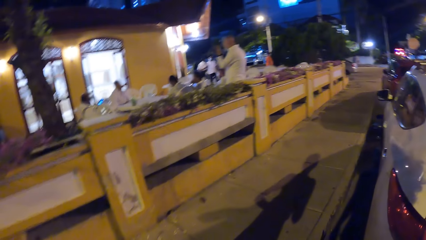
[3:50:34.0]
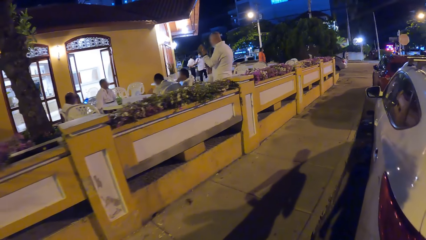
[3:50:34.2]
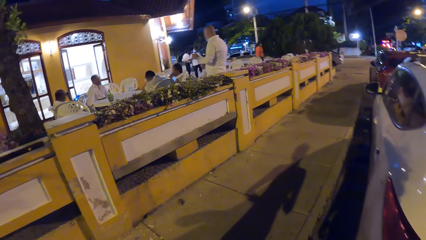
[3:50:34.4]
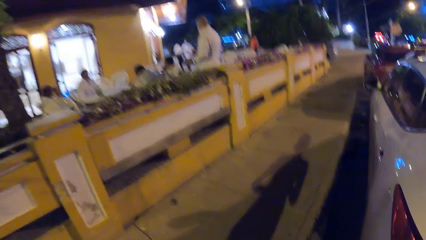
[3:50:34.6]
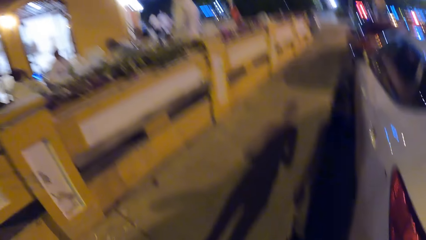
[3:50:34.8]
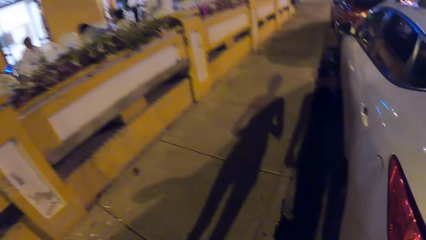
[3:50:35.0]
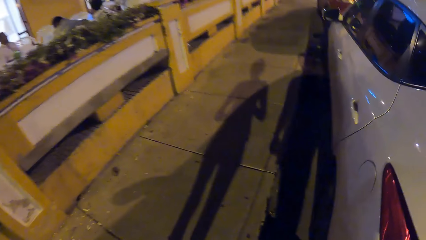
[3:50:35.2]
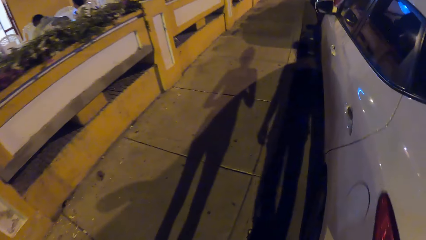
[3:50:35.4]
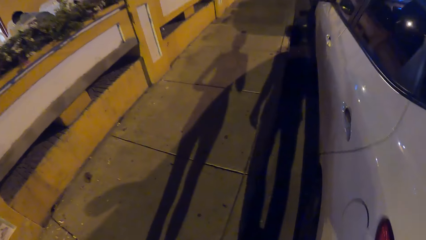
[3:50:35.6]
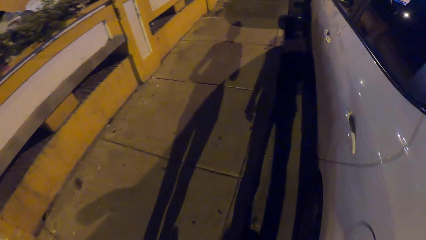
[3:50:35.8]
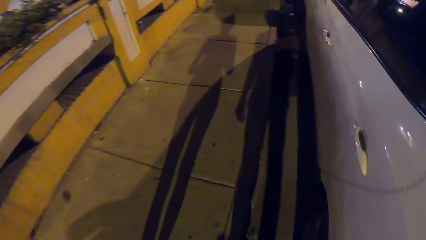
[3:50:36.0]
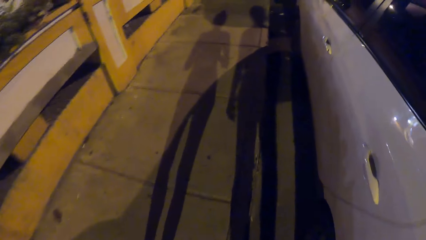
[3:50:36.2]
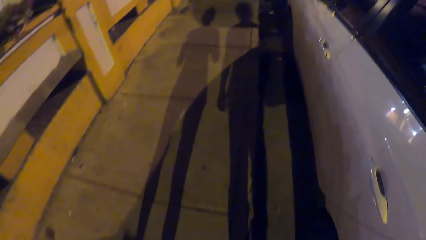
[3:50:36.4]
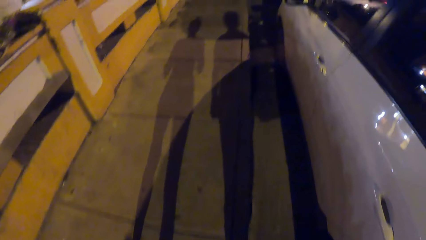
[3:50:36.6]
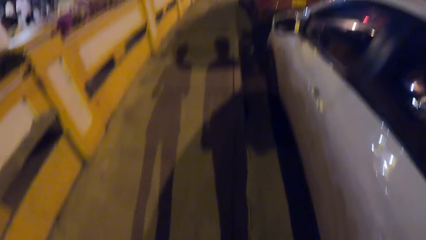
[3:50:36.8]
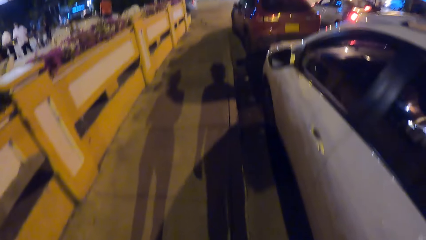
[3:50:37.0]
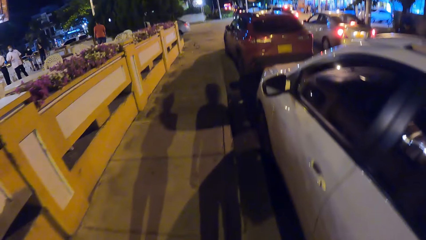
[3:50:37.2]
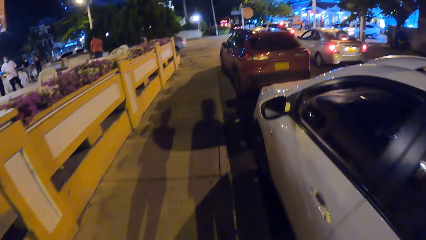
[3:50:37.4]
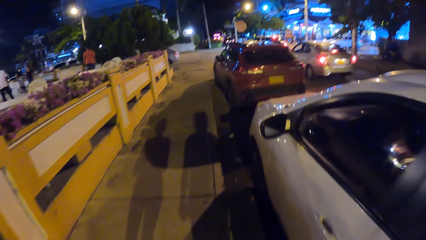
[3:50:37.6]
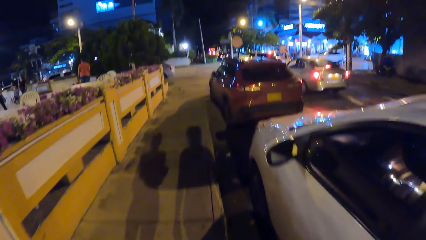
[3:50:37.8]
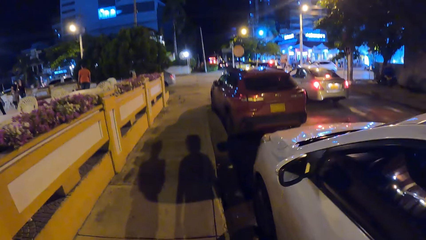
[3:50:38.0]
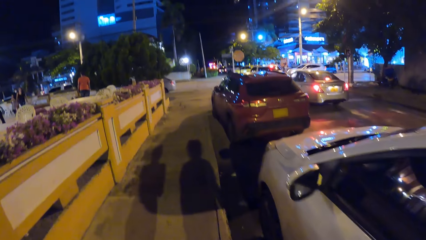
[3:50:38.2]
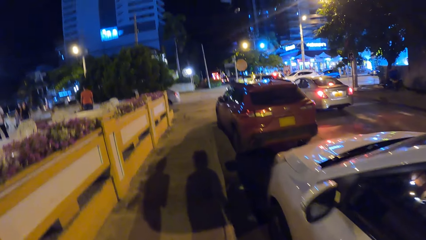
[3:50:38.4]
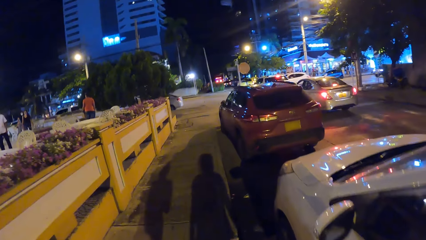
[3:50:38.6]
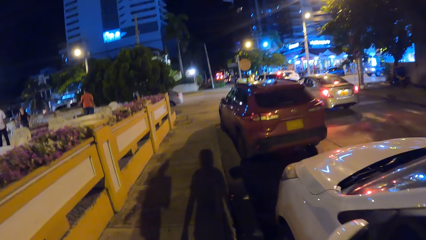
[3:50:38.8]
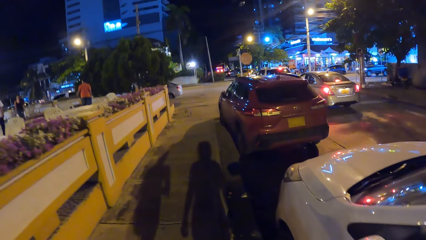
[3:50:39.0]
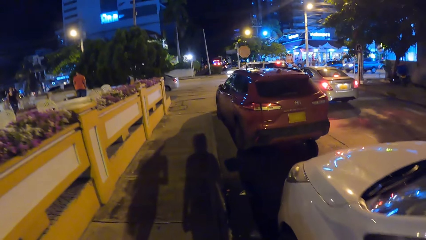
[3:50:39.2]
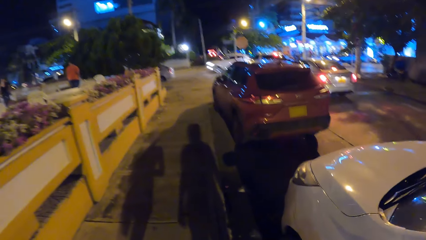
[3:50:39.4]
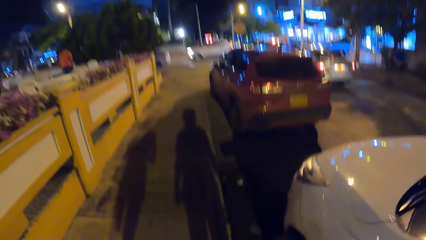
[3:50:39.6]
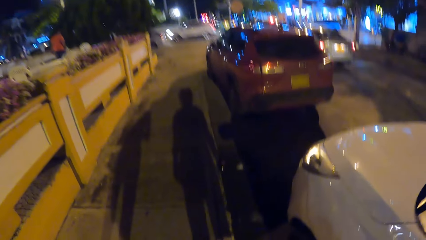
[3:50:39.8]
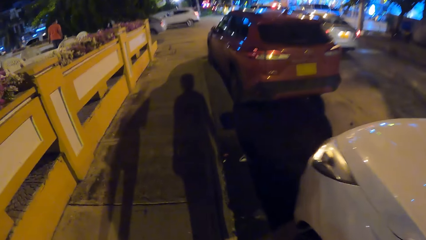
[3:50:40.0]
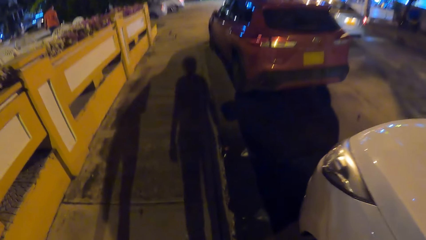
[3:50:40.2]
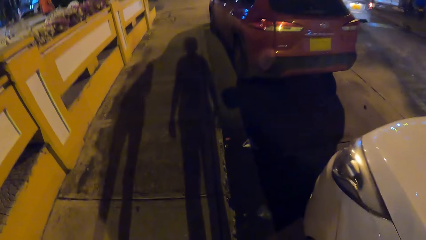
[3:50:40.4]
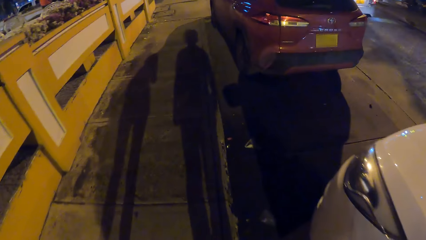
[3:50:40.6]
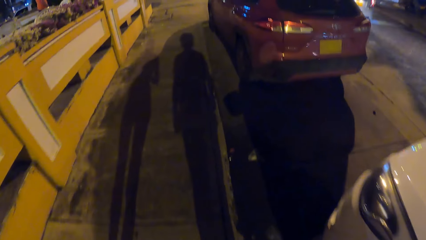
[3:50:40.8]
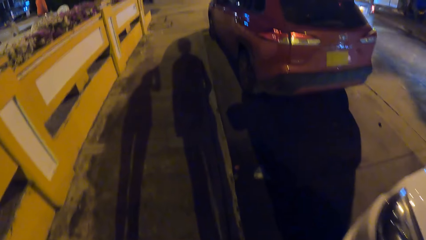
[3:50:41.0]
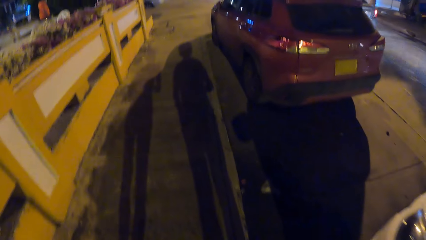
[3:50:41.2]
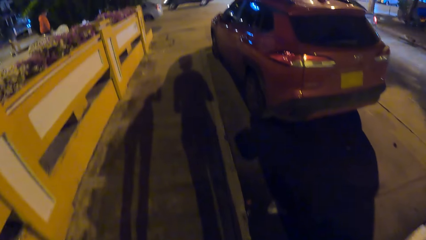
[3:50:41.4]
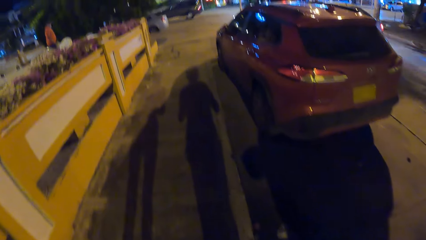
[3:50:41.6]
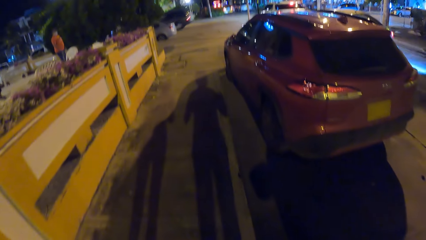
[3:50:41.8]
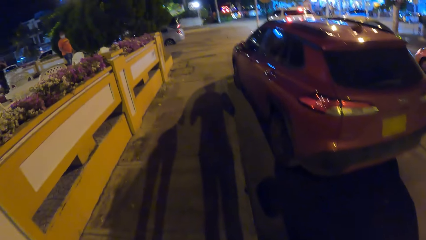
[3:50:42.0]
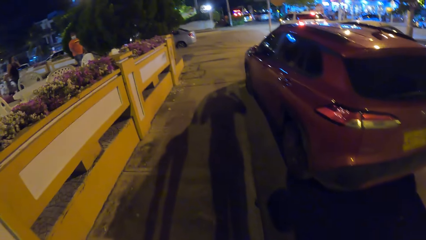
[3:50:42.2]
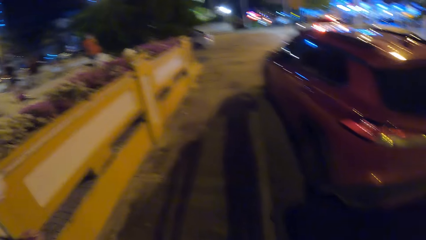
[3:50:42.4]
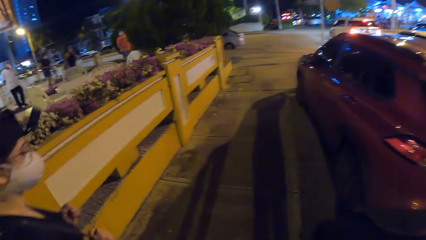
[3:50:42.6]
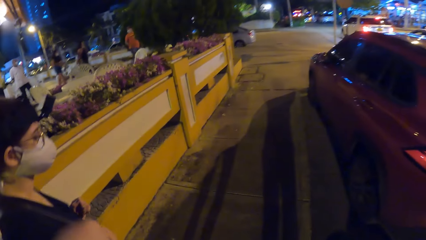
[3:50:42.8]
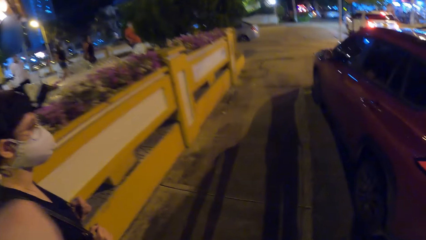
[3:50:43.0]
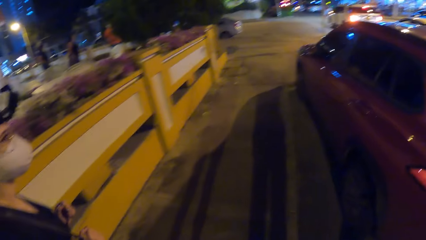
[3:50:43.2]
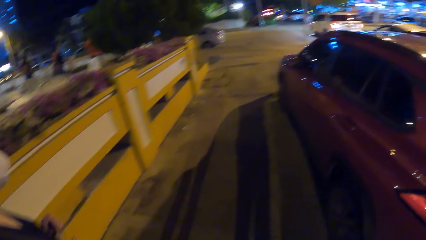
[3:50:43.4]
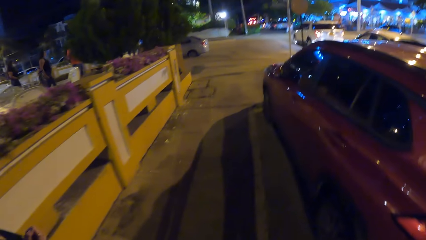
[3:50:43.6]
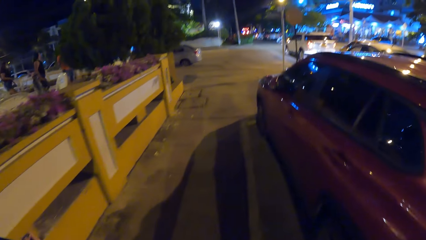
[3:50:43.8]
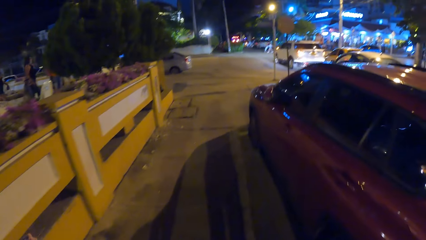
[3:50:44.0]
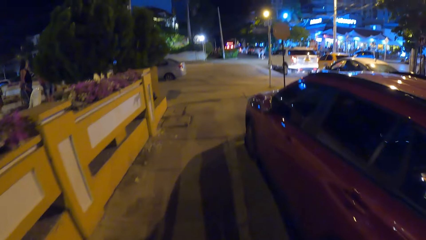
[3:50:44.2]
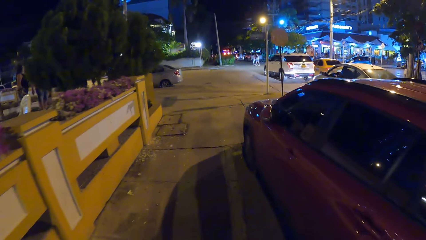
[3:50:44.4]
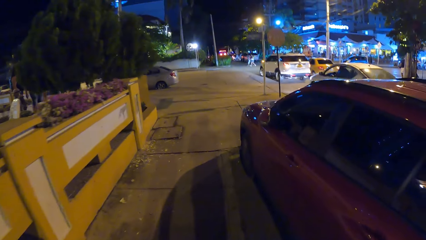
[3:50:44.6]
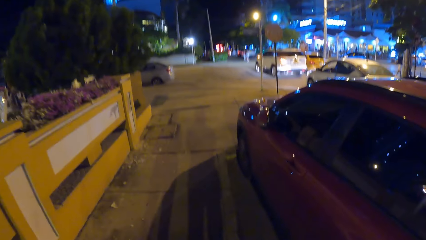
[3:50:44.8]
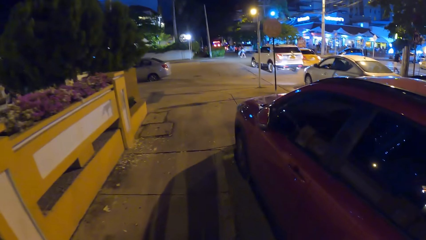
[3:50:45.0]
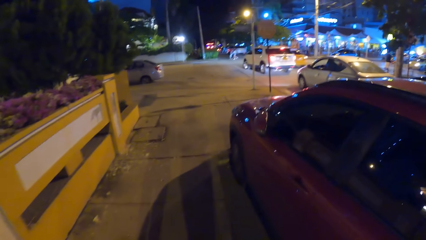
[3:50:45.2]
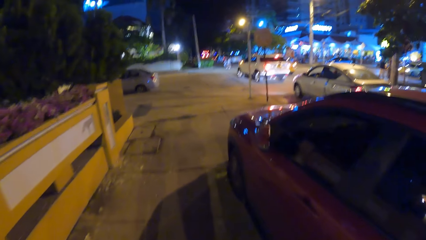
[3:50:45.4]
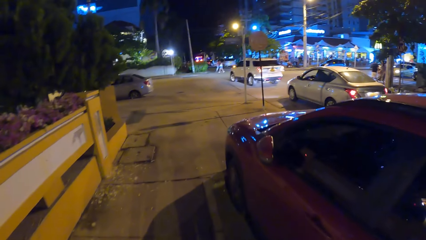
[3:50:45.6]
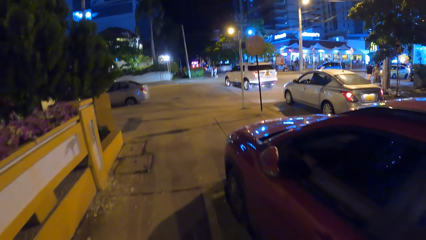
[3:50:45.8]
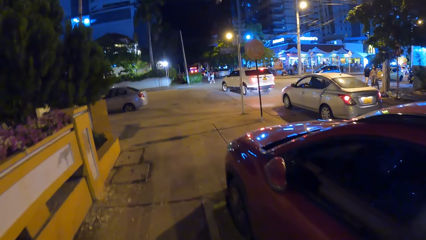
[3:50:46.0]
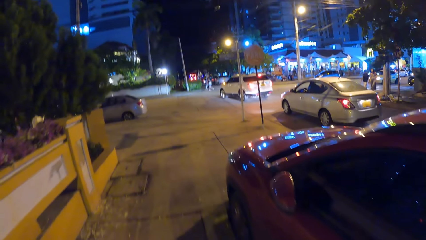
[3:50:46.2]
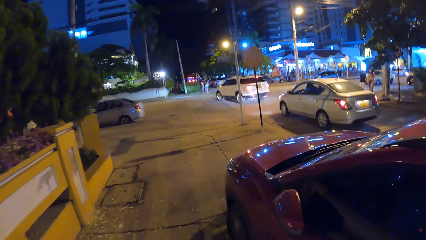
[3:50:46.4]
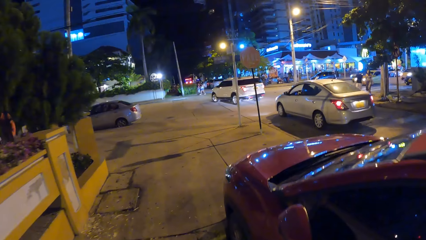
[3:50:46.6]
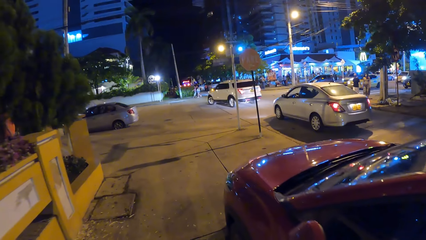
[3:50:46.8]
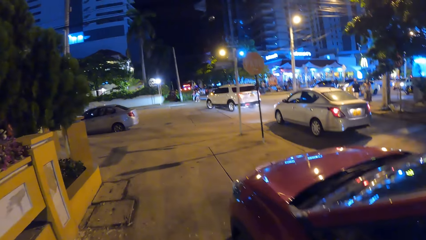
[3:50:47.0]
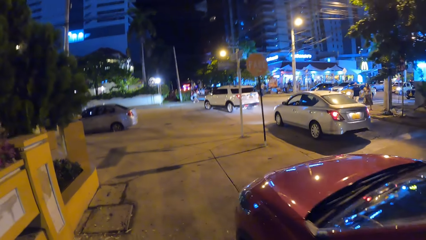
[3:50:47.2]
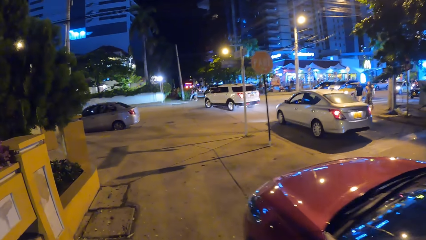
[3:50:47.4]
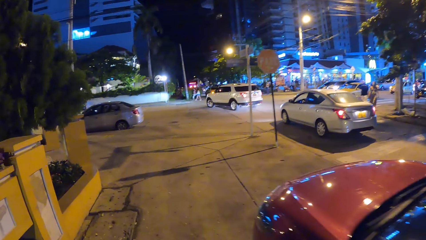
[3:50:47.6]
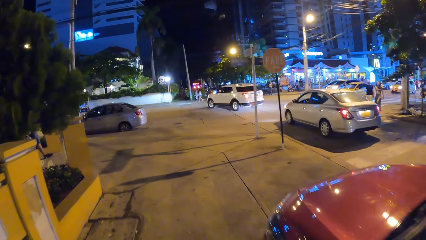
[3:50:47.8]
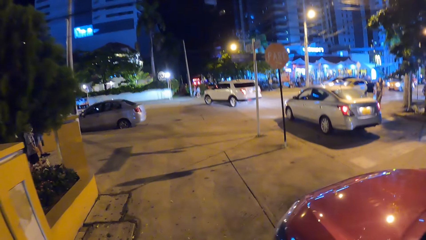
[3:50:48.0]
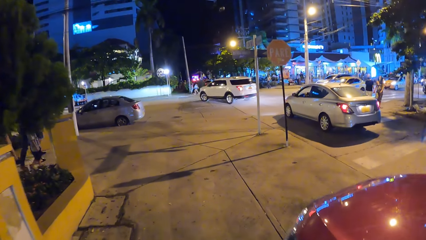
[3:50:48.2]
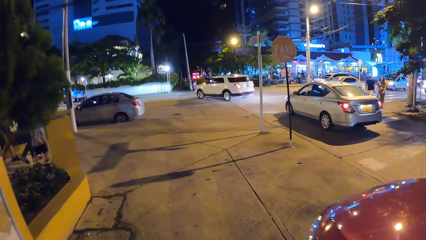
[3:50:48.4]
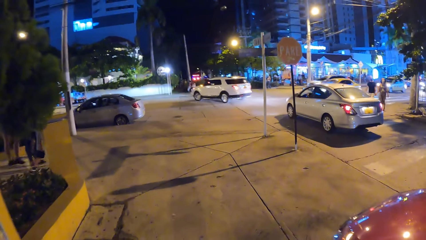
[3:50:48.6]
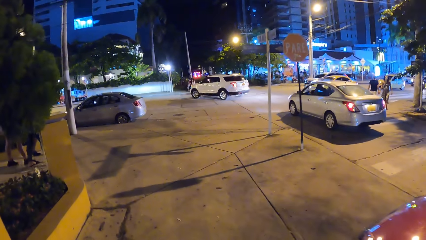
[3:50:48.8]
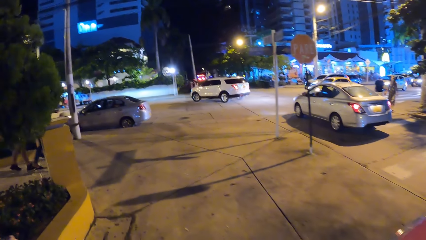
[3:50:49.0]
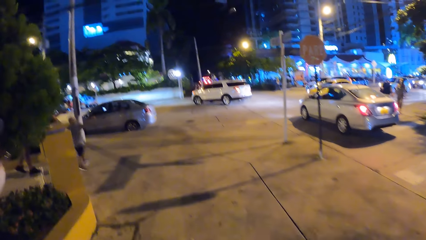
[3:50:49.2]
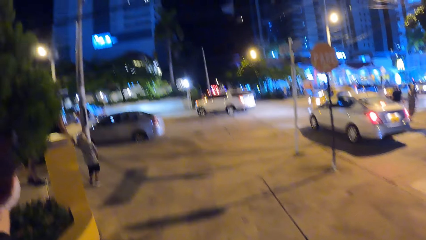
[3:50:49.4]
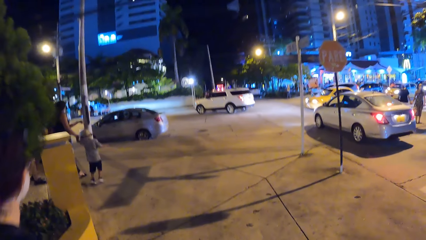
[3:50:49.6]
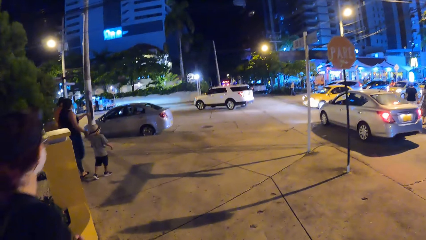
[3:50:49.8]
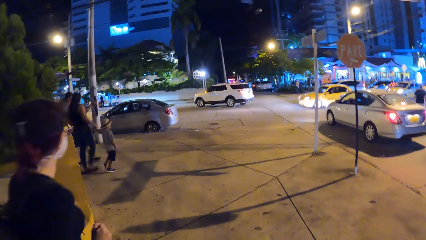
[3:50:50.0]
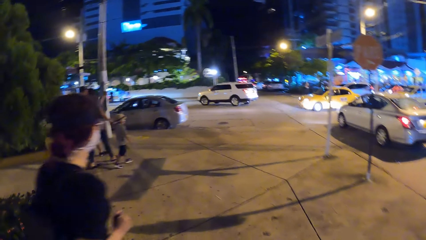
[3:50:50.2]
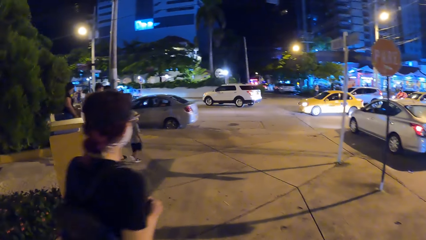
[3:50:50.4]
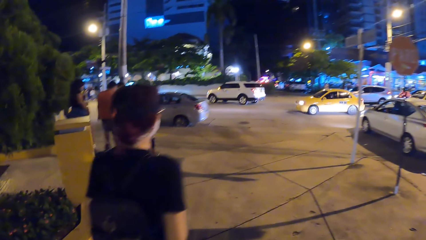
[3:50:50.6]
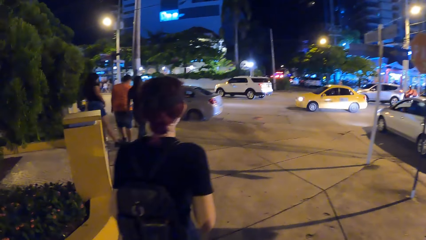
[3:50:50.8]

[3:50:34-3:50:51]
The camera wearer walks on the footpath with a lady. She moves her hands to something.
